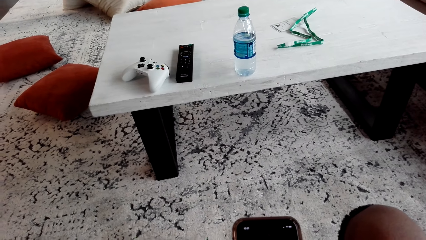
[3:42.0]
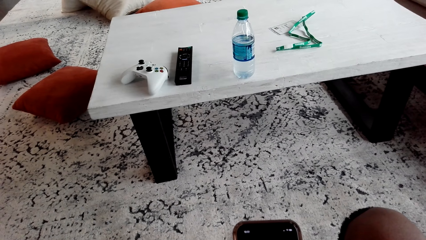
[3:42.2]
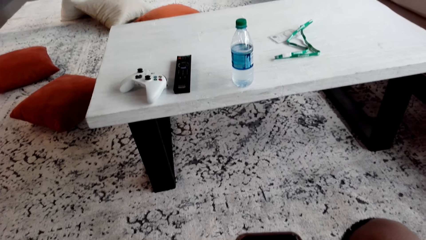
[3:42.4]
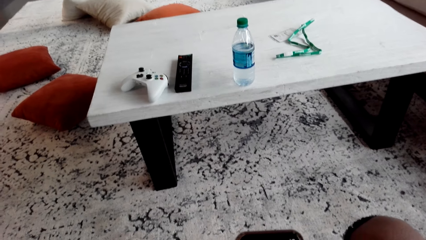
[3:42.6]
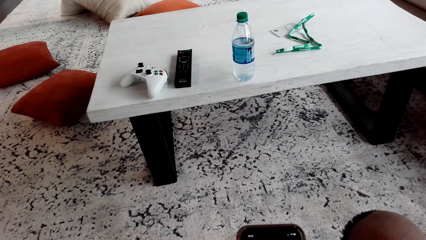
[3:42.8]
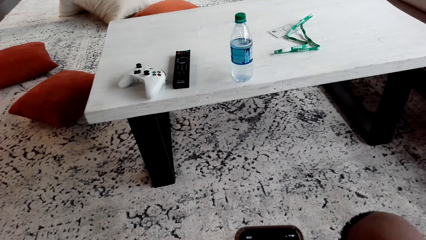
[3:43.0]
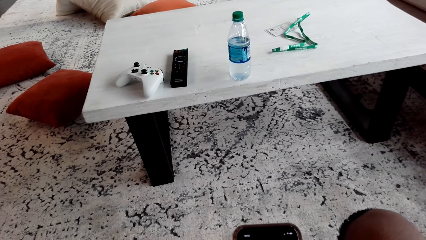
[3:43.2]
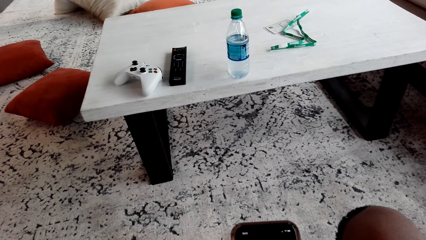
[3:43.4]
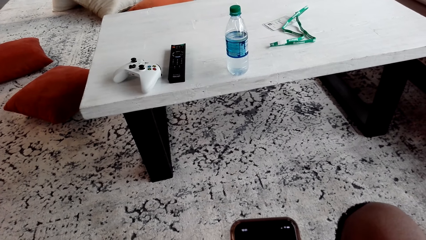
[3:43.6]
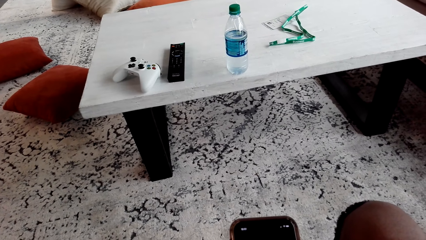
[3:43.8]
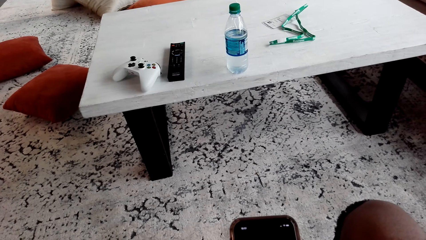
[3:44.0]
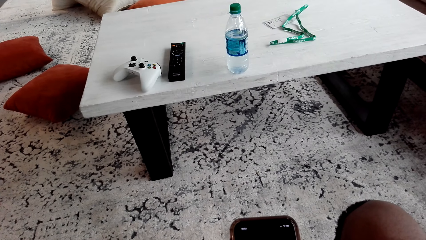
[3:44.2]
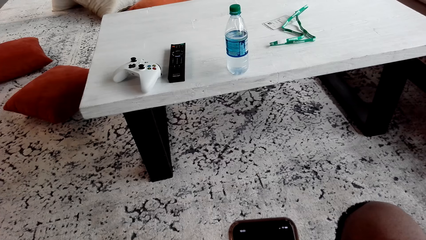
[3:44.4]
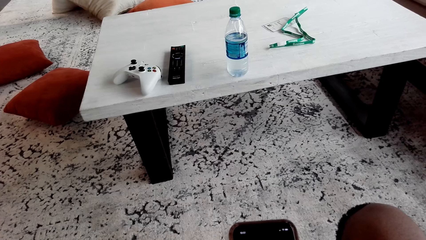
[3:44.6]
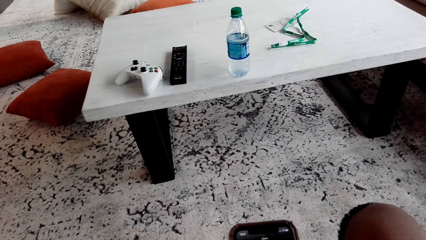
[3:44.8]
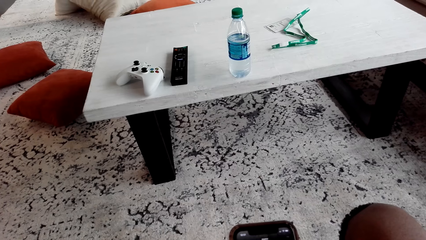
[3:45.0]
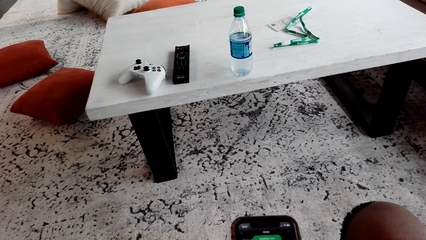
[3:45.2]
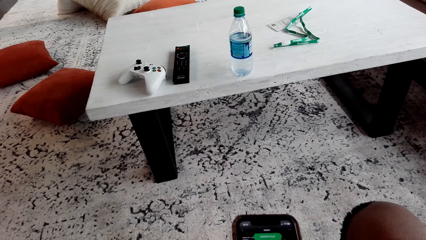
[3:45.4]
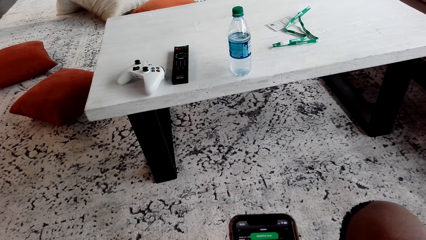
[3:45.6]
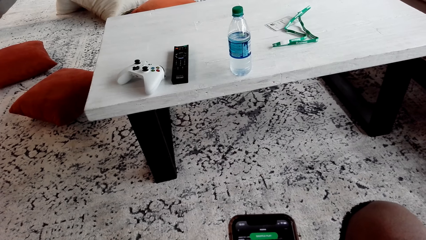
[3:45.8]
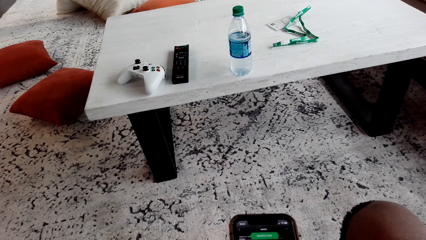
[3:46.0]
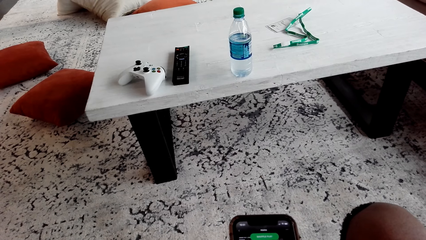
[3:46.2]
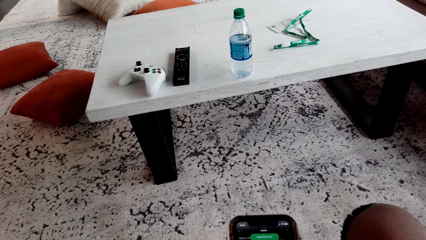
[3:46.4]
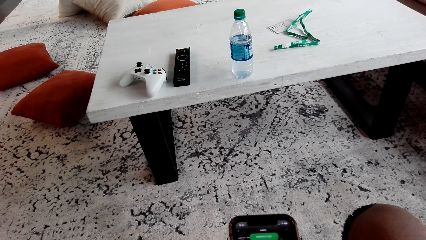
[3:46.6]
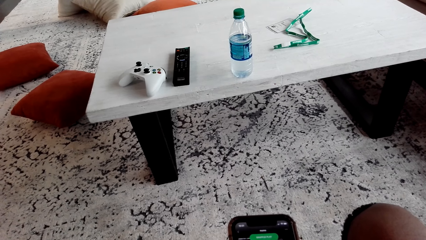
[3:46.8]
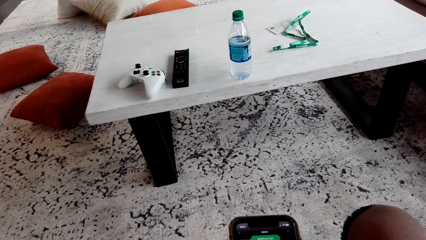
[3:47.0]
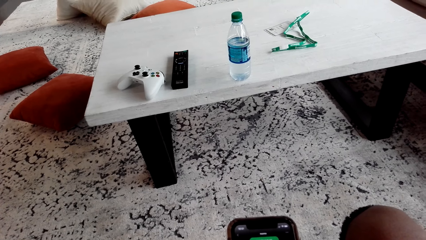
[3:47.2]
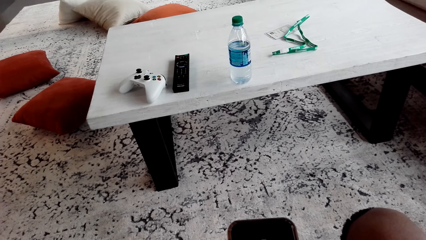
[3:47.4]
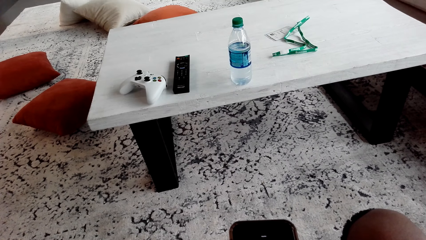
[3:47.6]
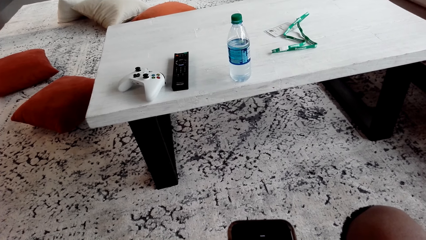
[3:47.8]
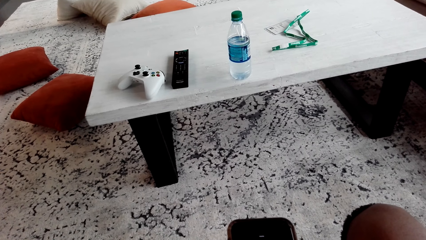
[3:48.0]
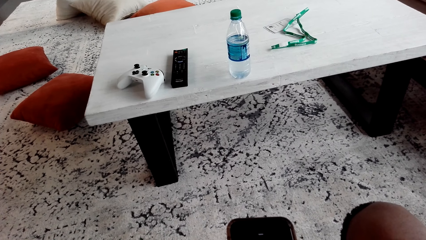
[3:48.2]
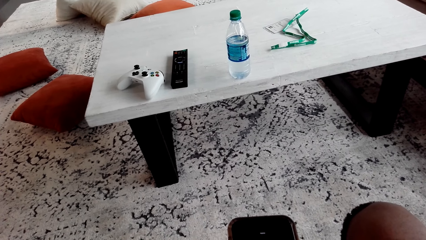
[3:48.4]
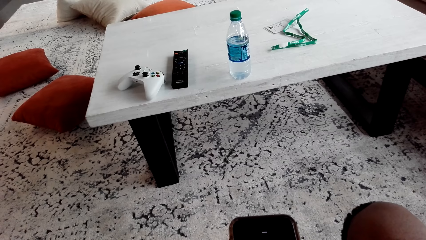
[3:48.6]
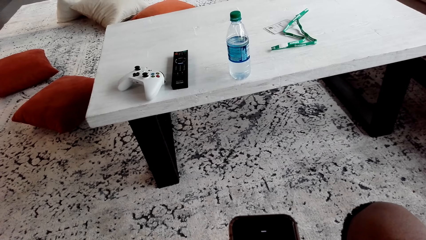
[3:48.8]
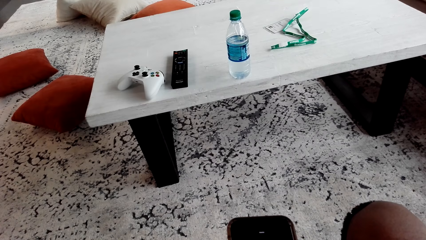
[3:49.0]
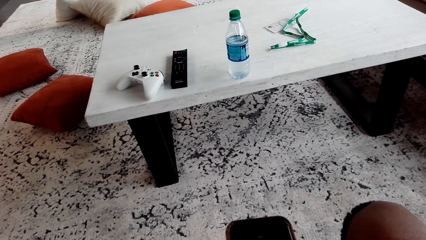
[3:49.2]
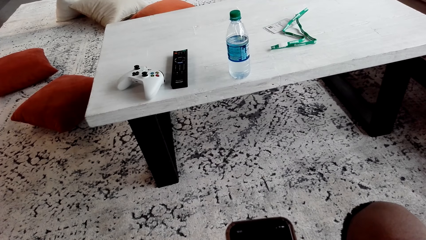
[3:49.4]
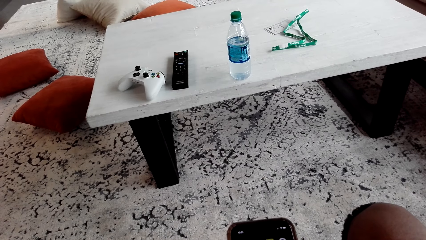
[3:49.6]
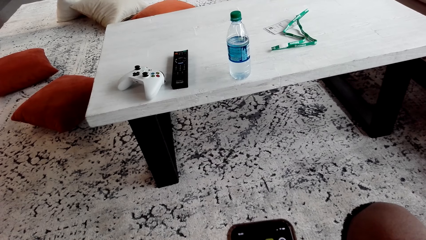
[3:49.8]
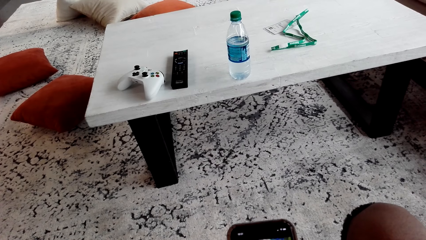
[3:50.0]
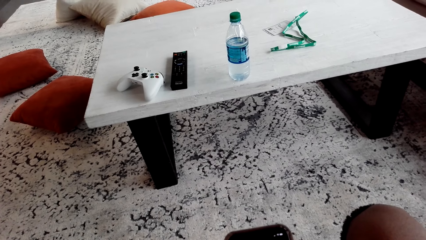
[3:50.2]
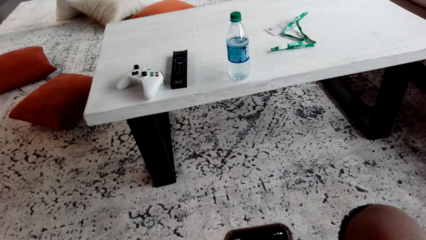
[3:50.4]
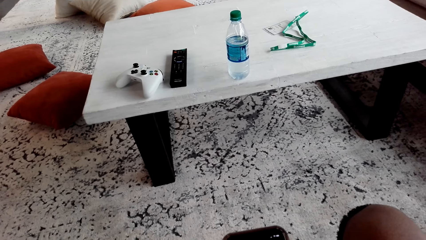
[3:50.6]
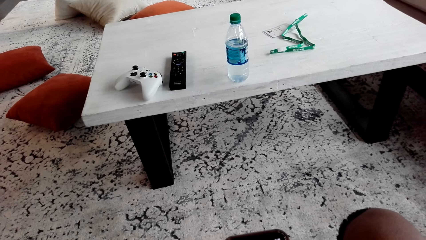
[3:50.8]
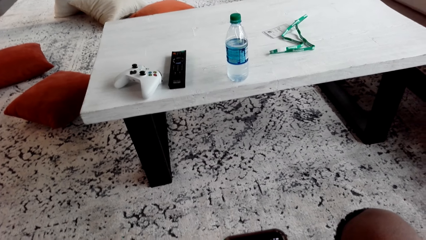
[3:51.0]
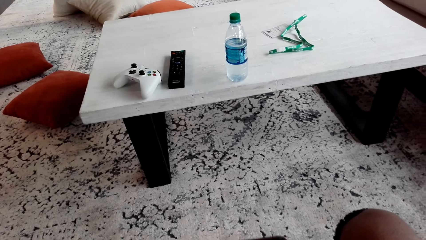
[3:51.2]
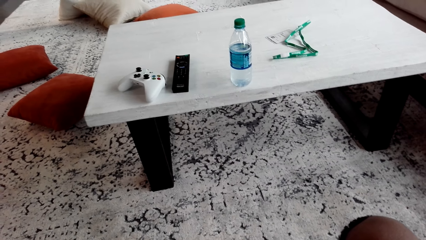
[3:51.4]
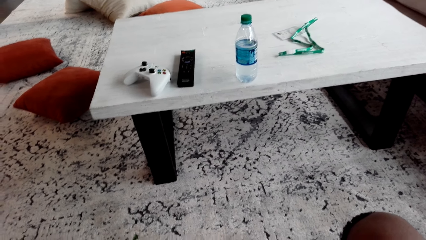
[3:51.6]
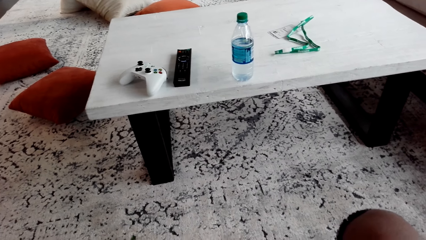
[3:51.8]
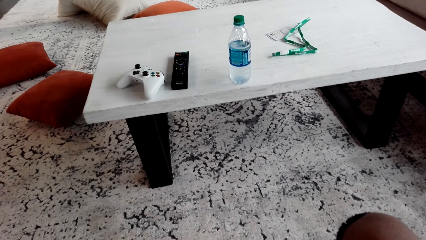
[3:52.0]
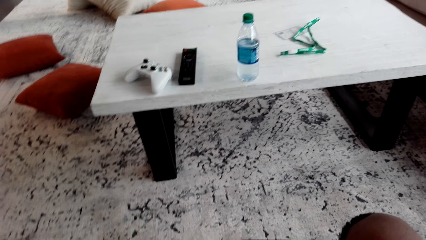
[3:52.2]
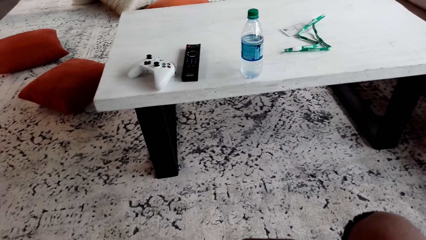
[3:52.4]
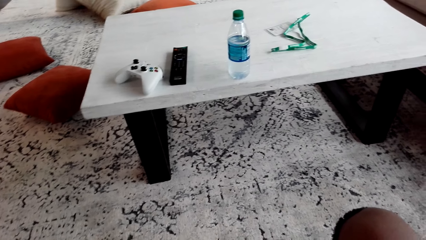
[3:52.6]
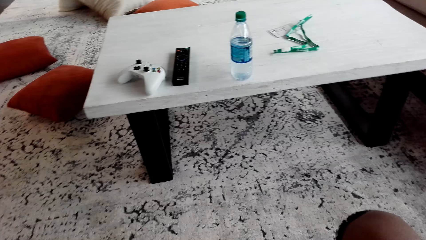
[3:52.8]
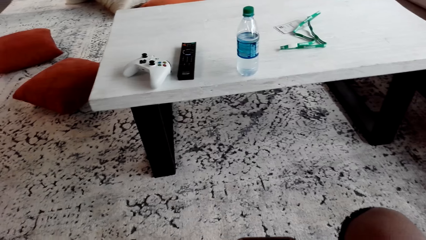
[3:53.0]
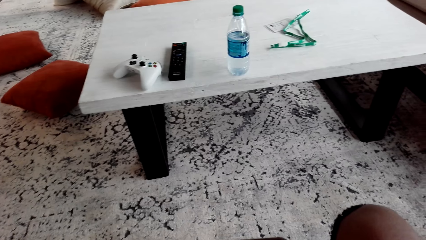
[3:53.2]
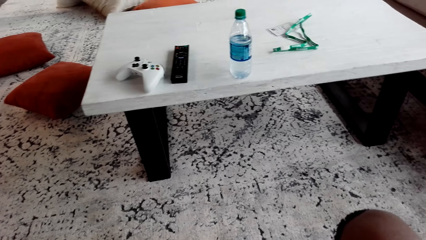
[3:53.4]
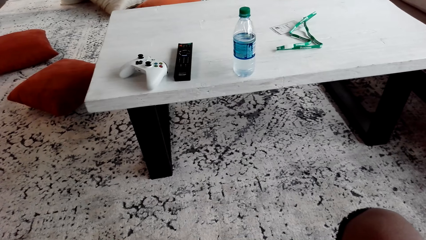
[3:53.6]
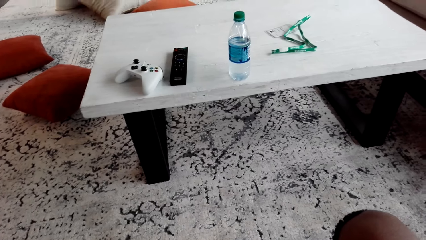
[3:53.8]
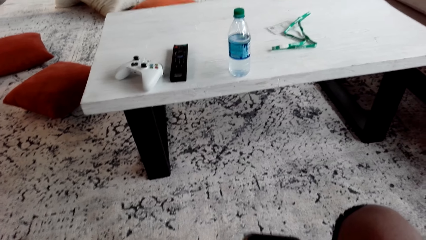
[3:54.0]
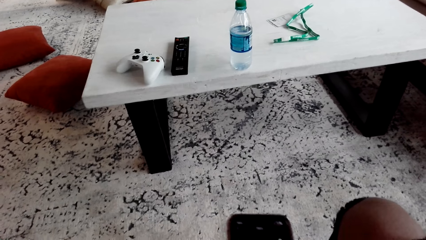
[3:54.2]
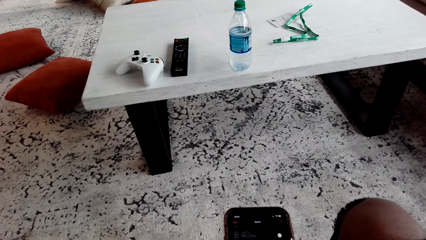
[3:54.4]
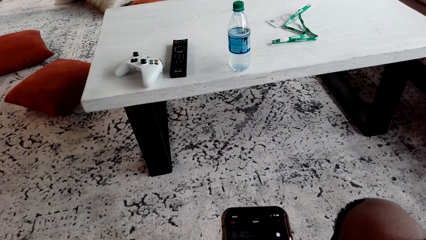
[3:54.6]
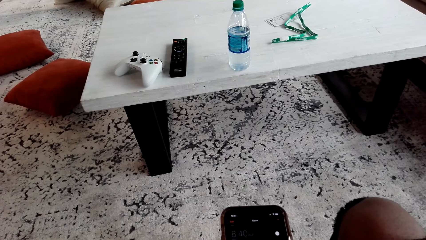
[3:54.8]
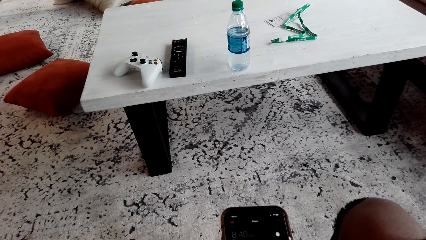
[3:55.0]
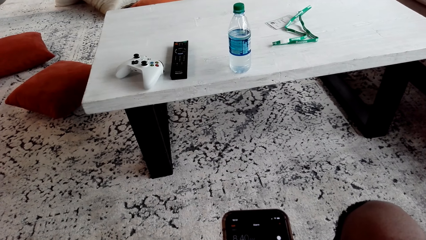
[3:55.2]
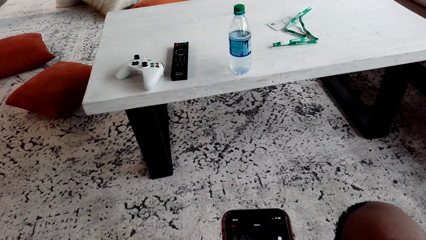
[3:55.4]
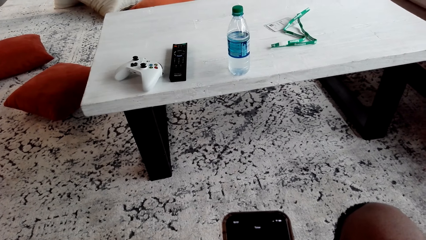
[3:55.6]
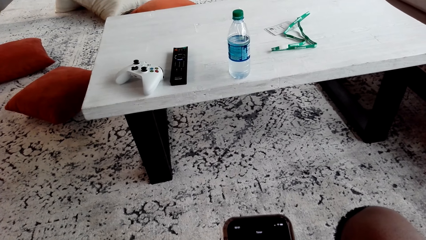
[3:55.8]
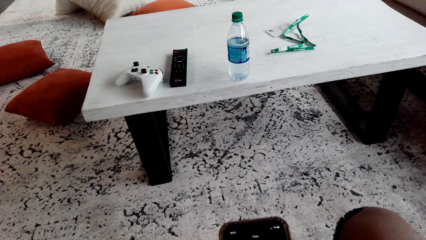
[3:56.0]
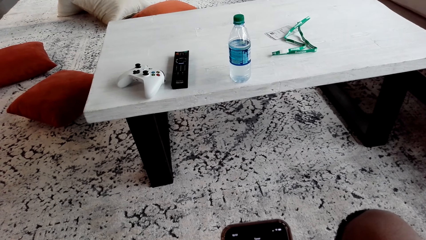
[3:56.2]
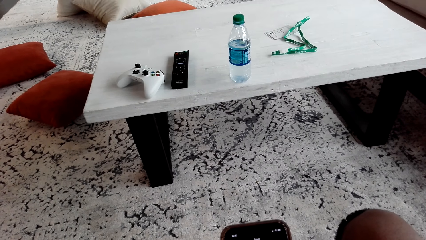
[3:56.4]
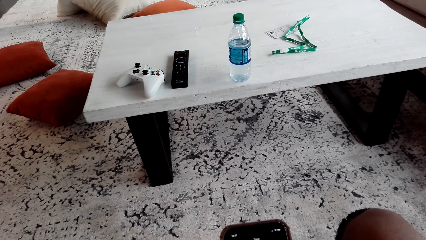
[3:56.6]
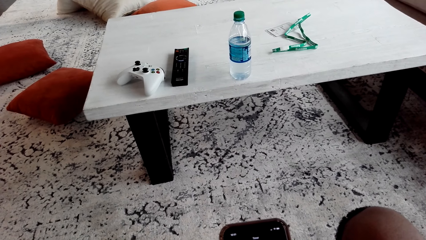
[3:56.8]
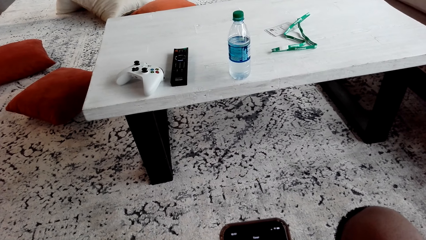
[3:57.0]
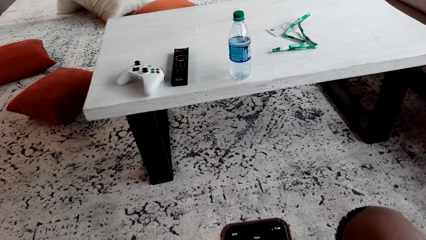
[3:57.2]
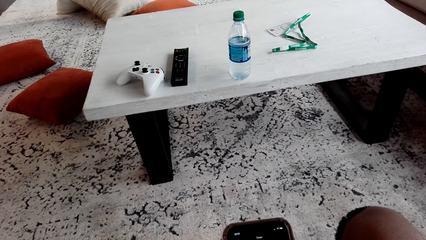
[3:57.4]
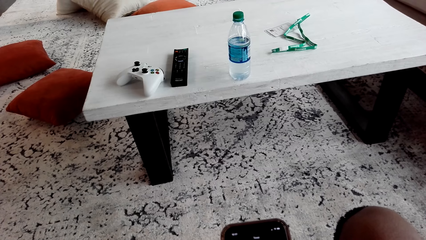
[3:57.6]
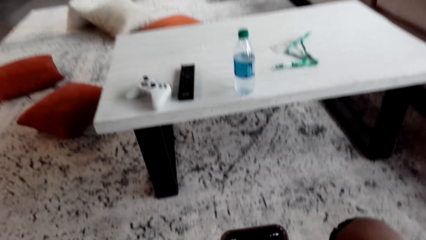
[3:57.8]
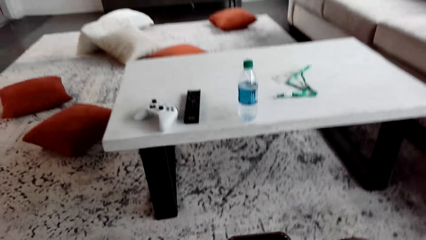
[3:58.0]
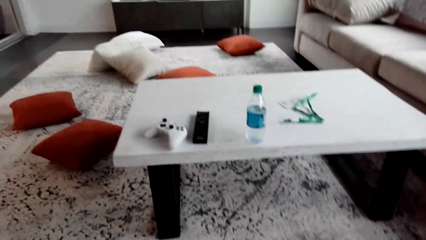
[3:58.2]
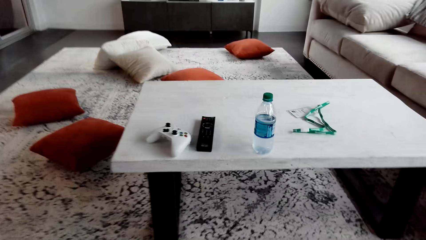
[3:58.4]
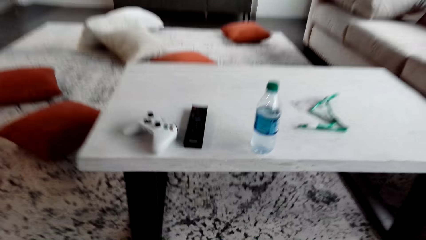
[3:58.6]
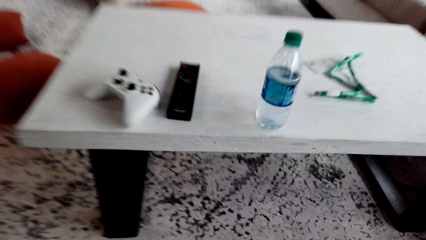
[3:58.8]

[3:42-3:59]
The camera wearer scrolls the phone.
